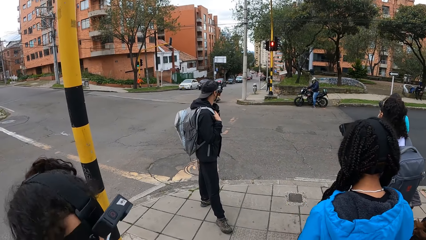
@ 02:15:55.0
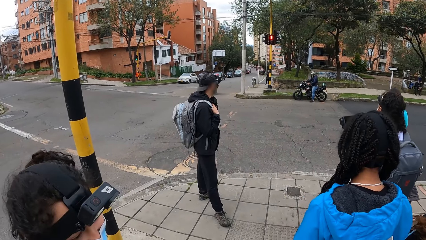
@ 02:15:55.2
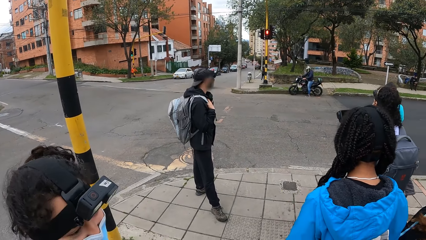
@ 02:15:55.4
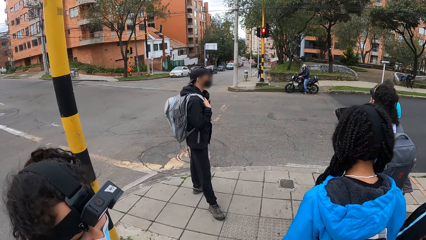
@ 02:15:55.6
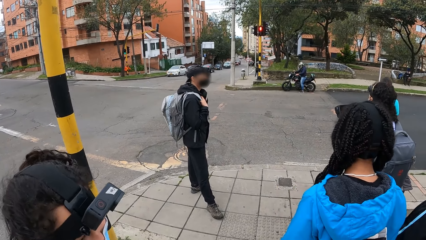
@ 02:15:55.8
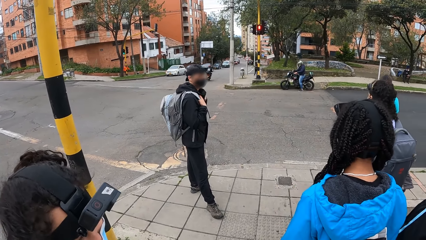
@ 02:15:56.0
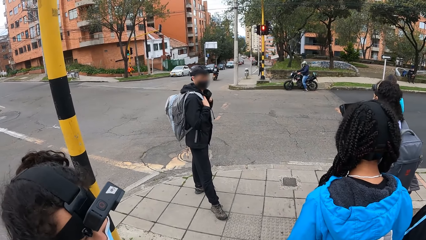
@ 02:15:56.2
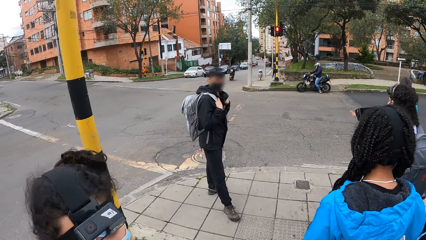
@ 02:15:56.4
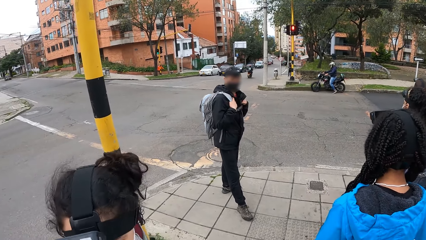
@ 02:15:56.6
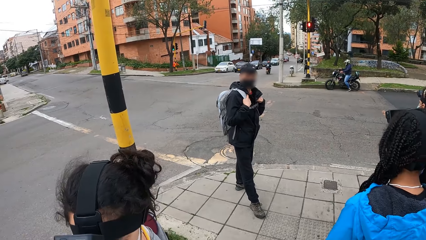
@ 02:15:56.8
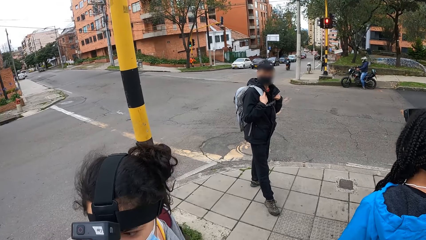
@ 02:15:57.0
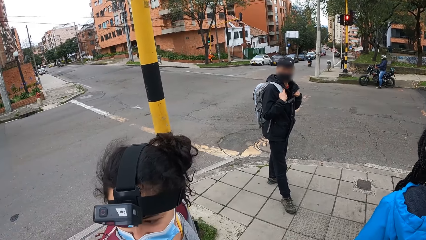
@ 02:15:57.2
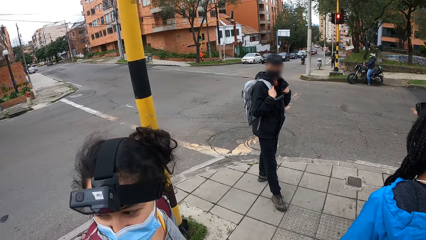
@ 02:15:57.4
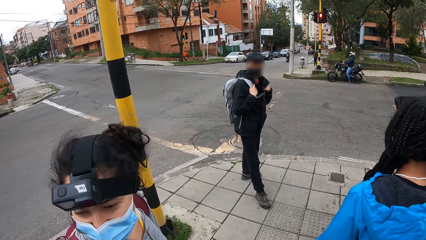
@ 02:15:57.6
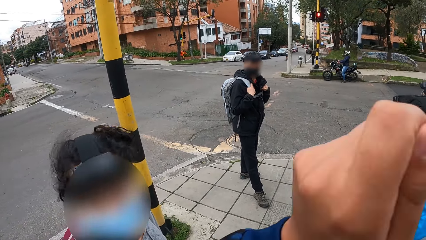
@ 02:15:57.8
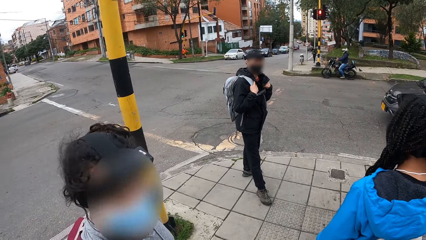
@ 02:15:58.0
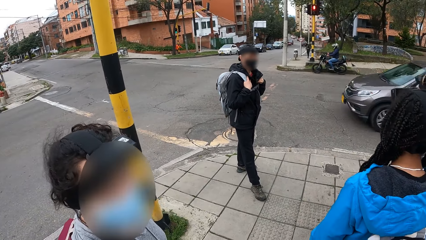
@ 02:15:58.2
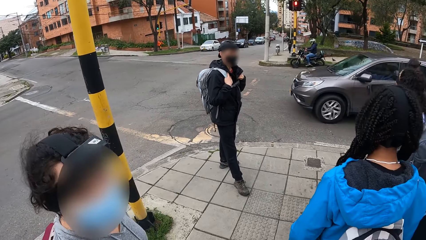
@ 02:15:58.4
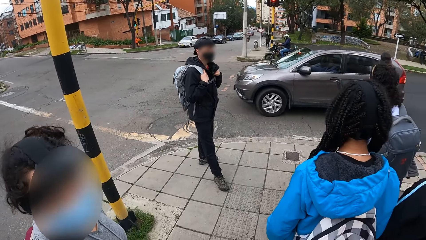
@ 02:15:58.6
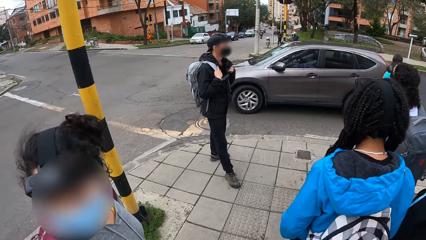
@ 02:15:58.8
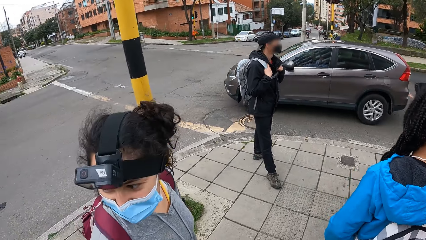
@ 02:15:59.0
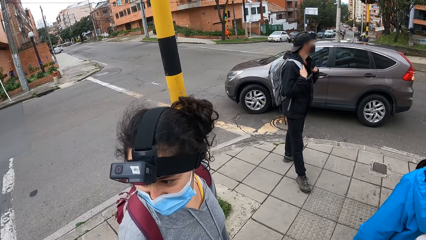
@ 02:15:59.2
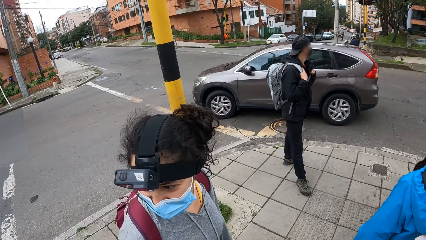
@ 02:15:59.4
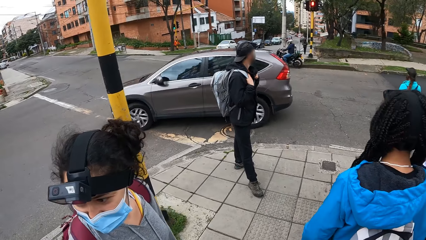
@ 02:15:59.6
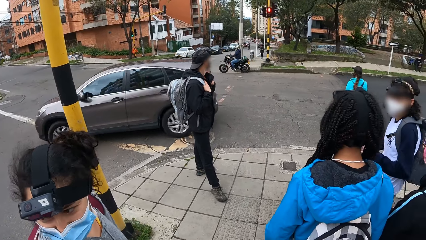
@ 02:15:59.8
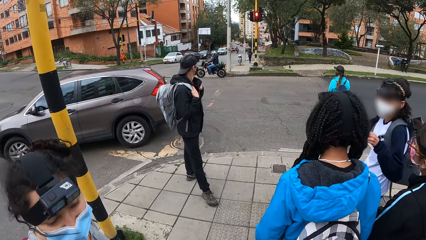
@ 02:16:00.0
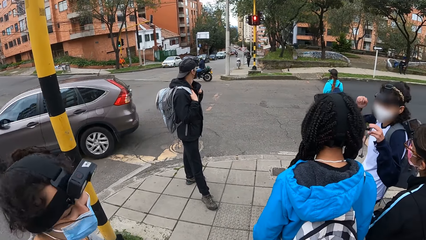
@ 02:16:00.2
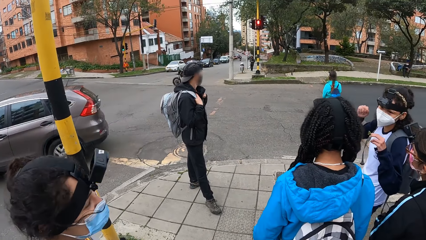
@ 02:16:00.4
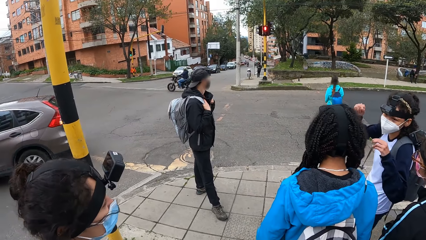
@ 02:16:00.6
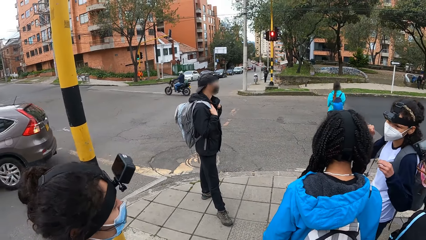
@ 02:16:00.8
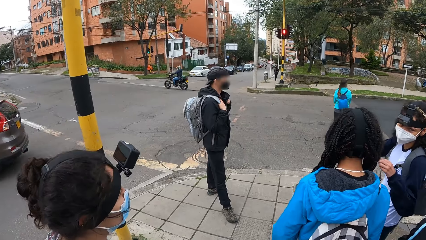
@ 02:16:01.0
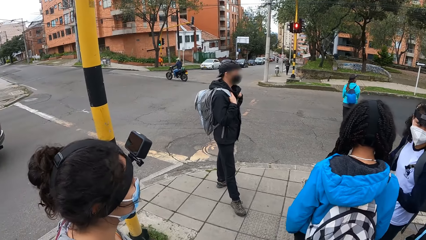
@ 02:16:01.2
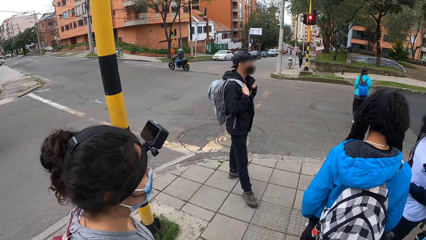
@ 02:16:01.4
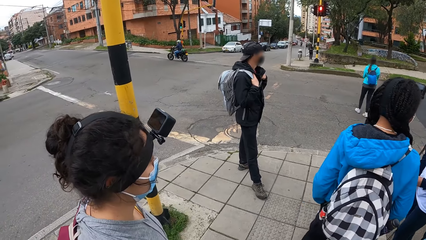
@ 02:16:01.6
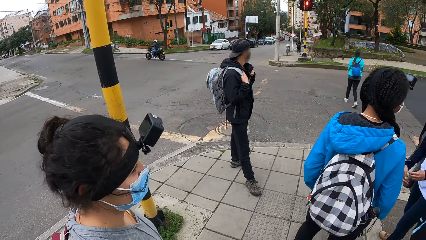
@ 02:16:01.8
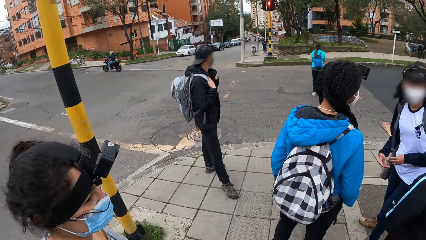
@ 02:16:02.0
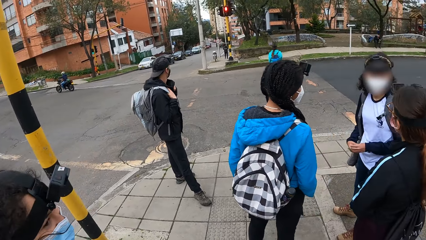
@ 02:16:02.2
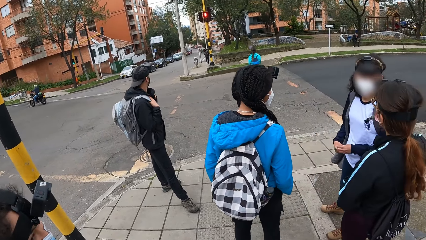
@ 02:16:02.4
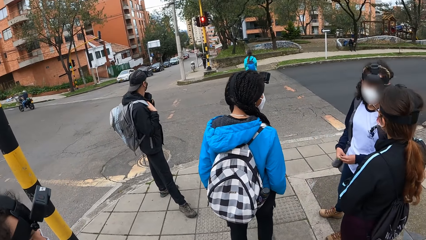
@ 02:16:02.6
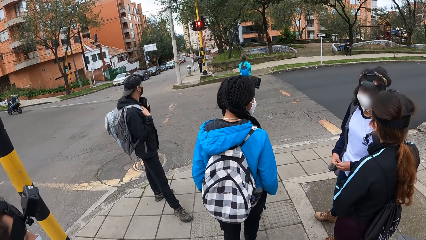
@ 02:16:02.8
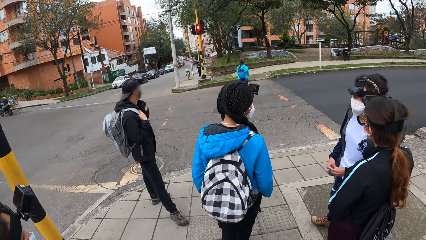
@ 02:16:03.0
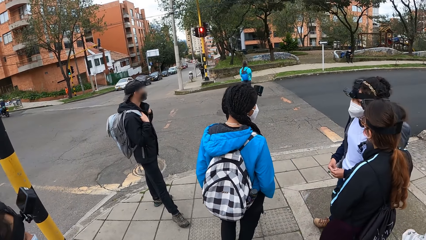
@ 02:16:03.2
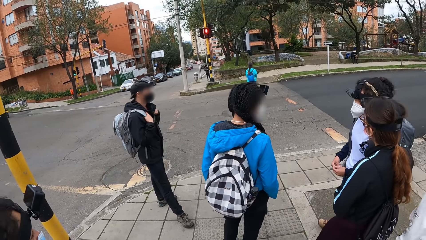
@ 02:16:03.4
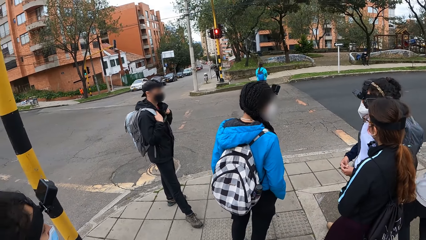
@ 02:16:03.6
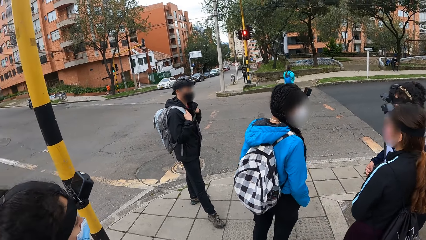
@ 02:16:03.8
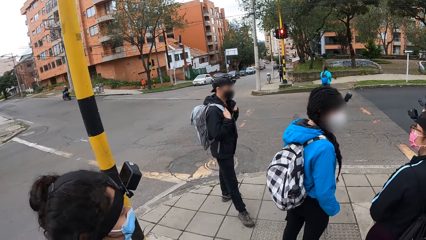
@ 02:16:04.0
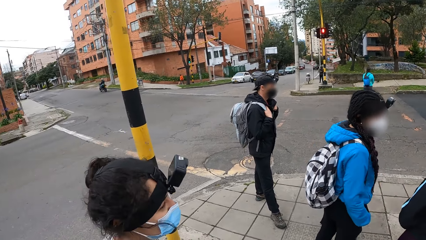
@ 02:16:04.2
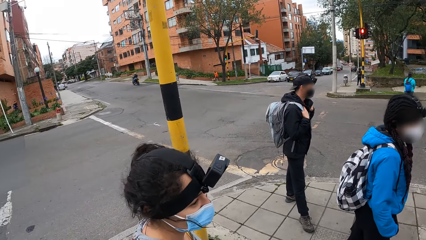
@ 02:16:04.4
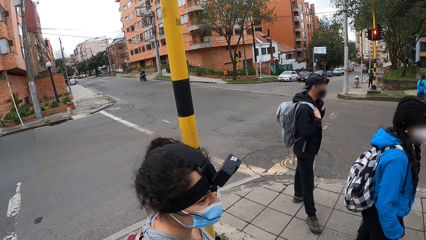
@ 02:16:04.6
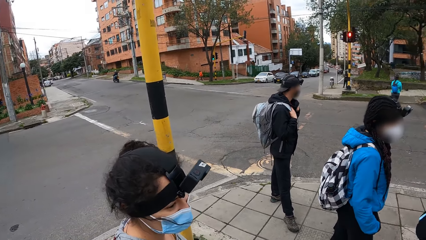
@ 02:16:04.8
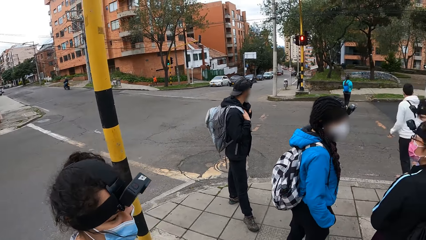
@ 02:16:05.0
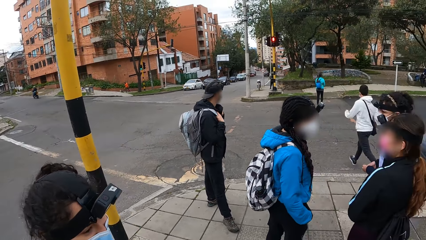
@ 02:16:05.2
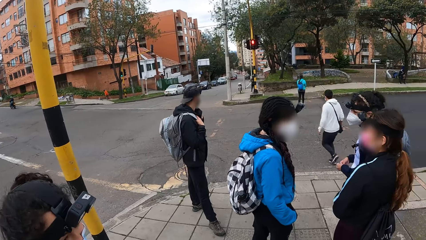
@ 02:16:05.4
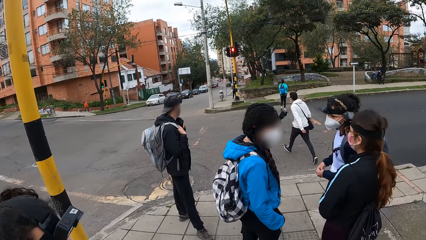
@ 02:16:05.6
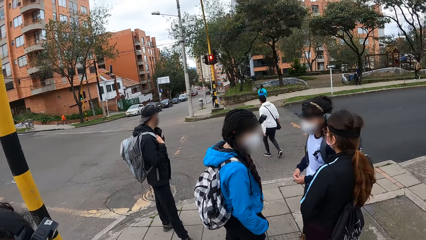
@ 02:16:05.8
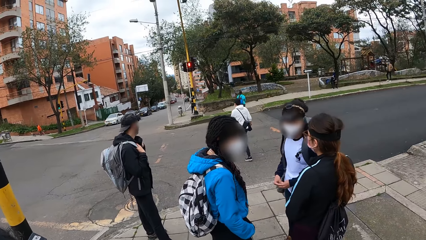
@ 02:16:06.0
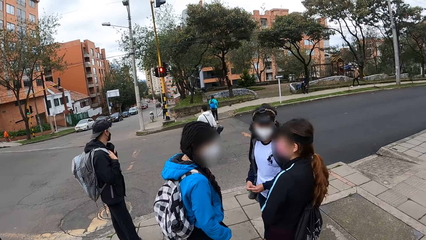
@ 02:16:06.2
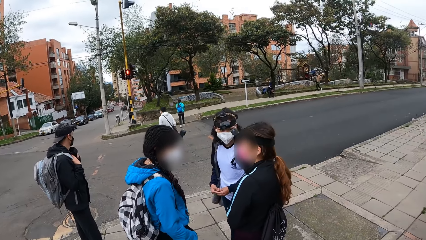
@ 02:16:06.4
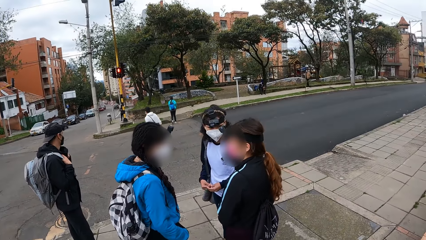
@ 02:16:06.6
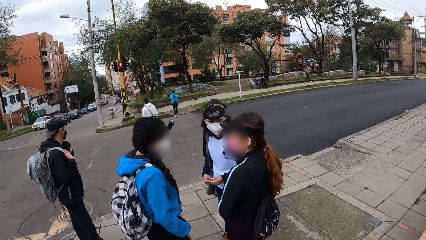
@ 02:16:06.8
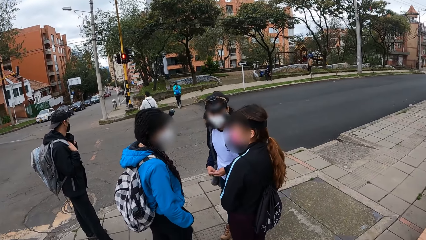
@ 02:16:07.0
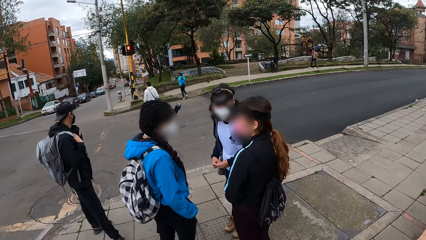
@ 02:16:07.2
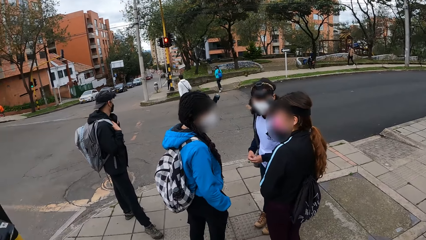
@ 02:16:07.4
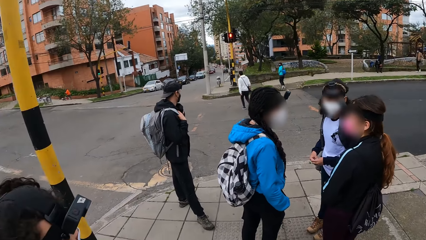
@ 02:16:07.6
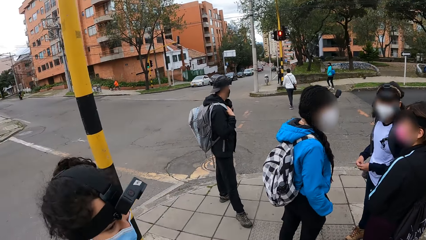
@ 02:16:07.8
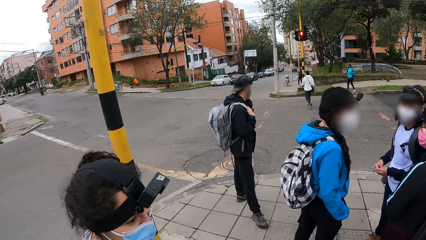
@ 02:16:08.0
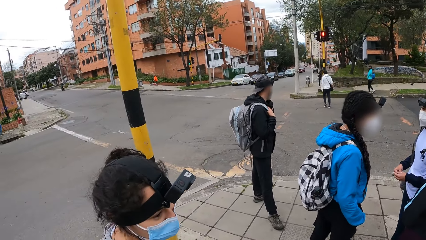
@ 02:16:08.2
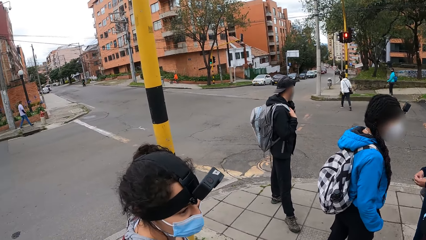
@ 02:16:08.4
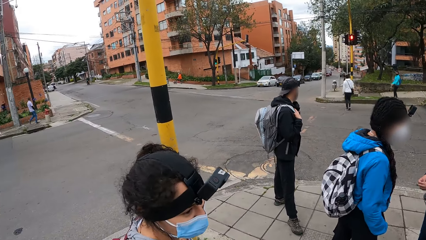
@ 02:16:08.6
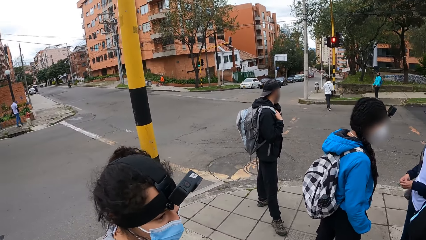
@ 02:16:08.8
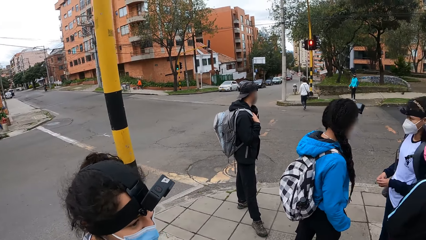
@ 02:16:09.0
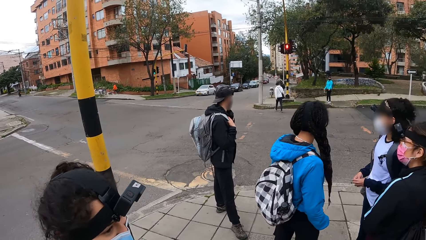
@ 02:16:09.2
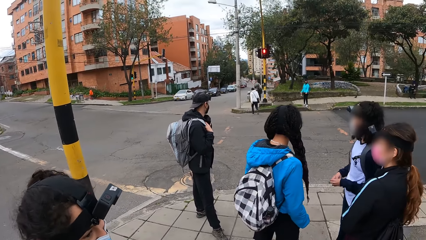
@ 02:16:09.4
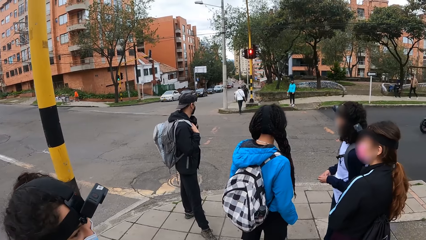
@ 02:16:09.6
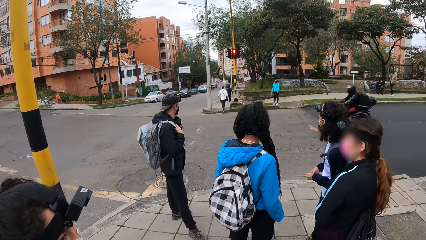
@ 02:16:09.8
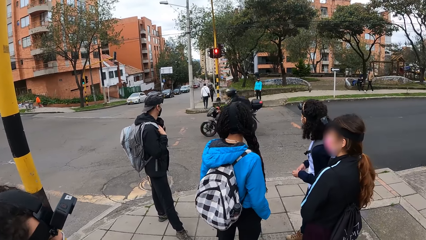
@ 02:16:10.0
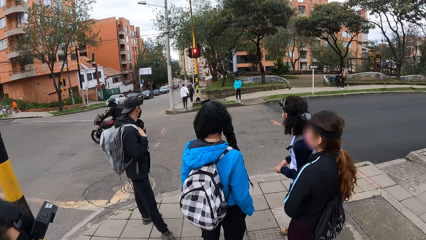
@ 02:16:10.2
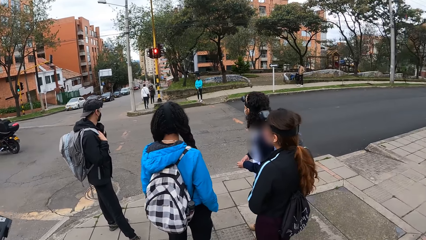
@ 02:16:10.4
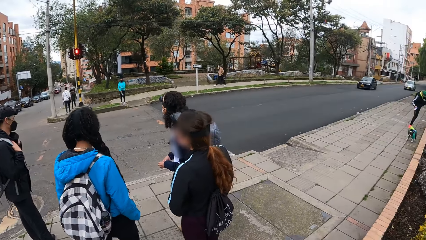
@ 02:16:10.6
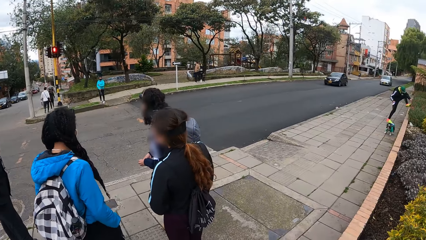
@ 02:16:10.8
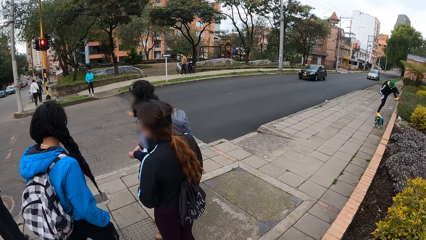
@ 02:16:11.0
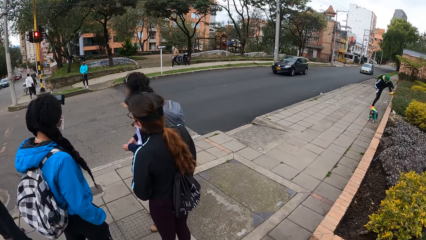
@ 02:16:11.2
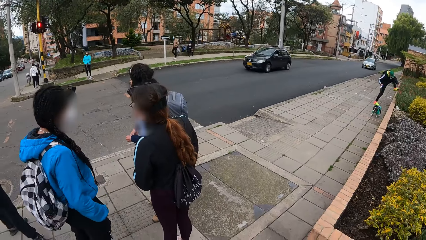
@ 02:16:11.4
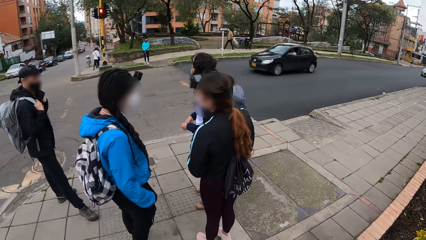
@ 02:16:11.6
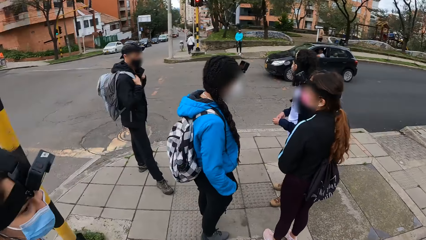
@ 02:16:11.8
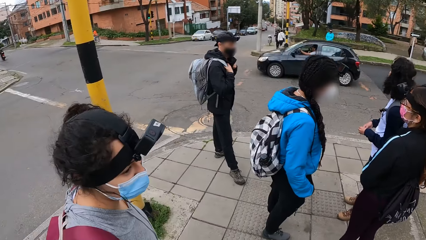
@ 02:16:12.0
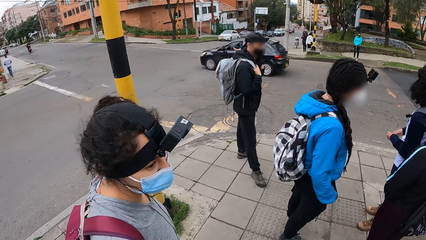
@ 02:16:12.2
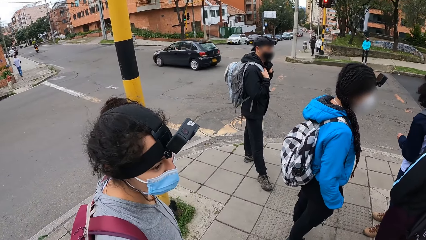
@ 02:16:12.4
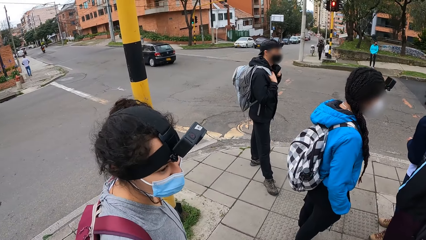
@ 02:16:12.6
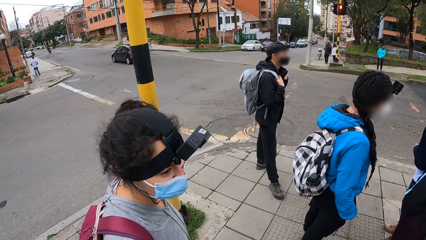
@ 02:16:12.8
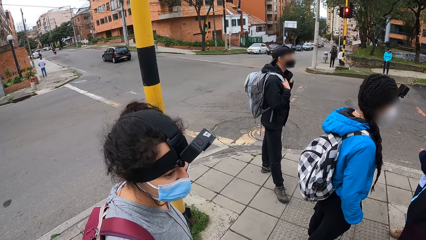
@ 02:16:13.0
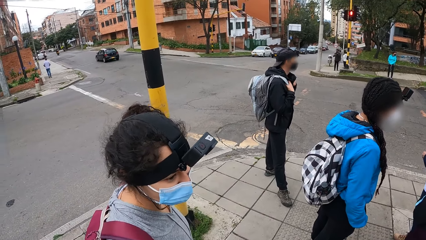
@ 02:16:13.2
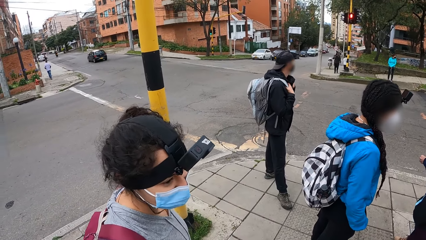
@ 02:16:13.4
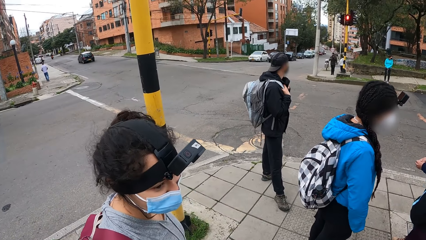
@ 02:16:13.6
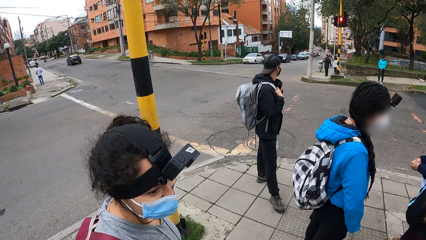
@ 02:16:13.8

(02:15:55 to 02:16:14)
The camera wearer looks at a woman. They look around the road. They converse with the woman. They look around the road. They look at the woman. They look around the road.
